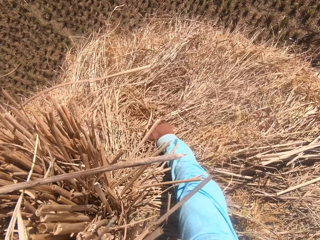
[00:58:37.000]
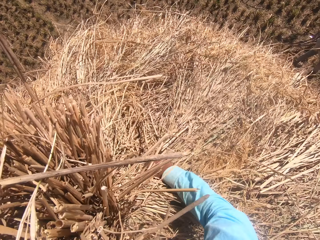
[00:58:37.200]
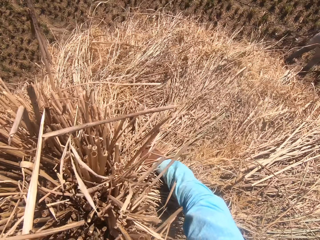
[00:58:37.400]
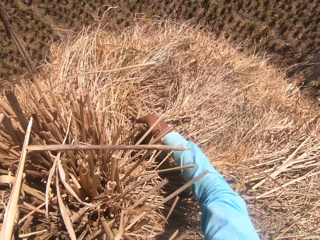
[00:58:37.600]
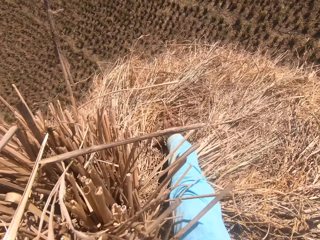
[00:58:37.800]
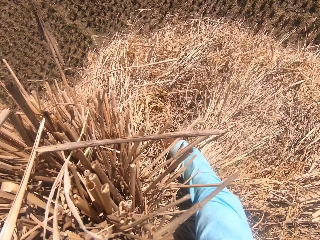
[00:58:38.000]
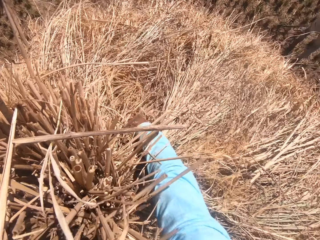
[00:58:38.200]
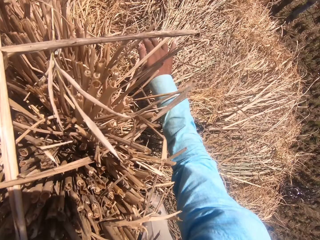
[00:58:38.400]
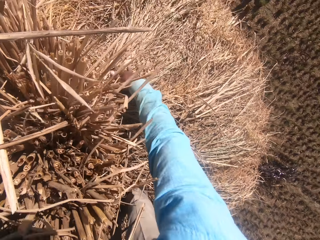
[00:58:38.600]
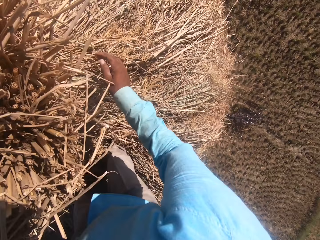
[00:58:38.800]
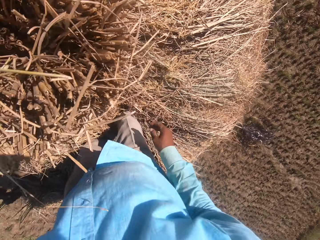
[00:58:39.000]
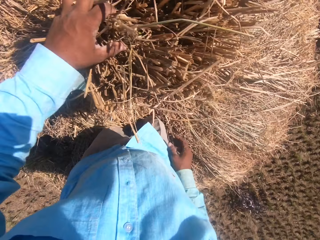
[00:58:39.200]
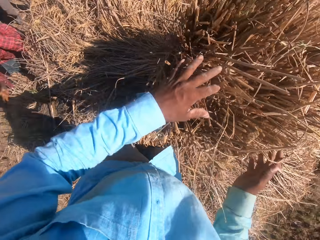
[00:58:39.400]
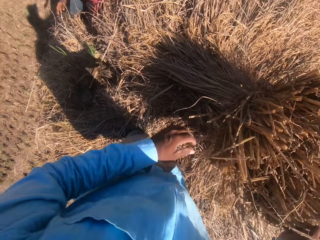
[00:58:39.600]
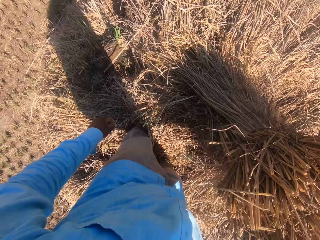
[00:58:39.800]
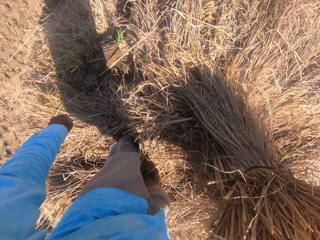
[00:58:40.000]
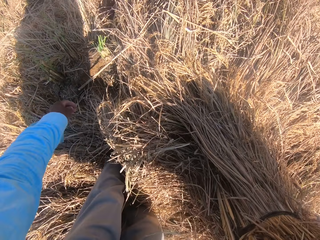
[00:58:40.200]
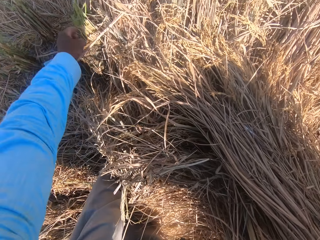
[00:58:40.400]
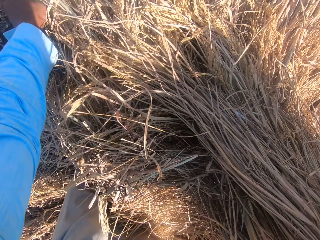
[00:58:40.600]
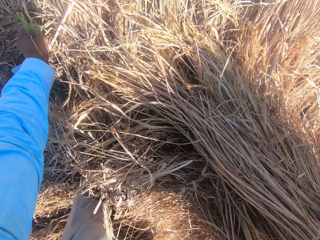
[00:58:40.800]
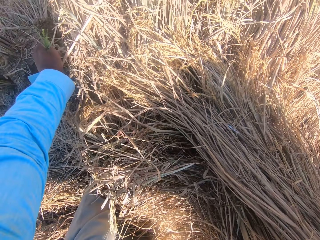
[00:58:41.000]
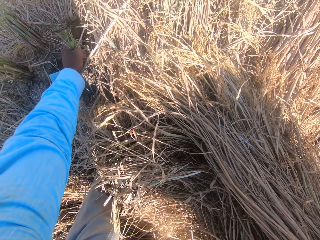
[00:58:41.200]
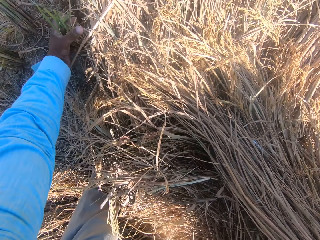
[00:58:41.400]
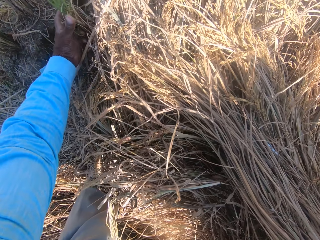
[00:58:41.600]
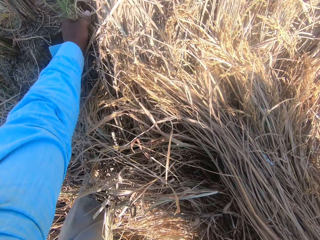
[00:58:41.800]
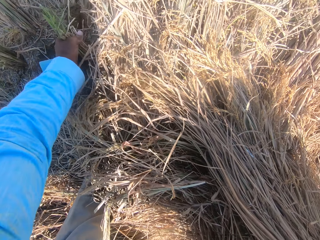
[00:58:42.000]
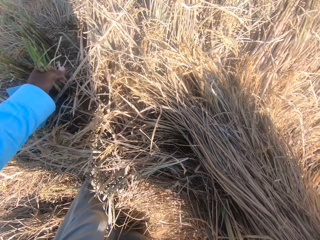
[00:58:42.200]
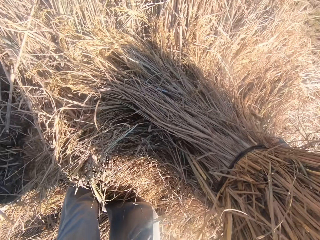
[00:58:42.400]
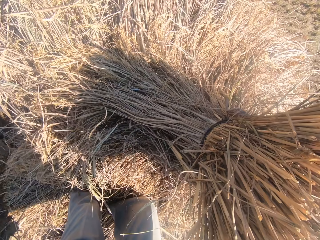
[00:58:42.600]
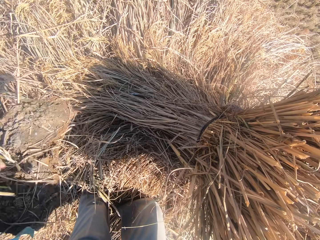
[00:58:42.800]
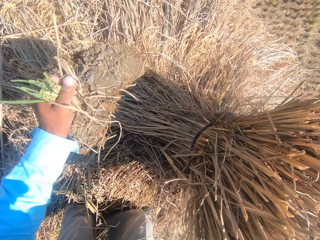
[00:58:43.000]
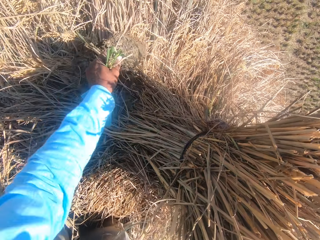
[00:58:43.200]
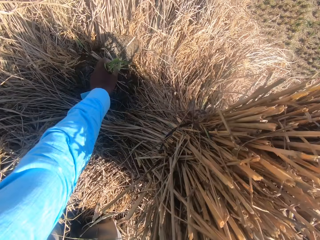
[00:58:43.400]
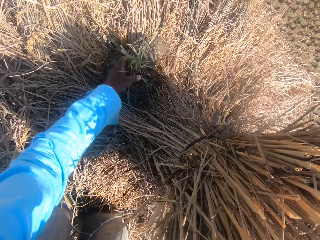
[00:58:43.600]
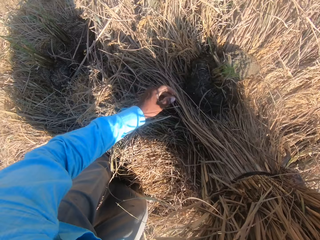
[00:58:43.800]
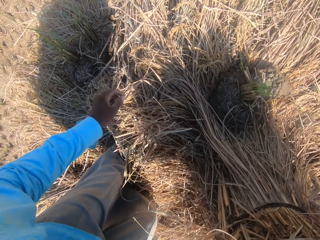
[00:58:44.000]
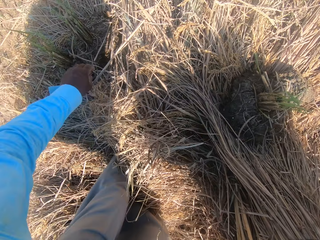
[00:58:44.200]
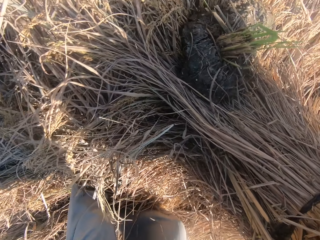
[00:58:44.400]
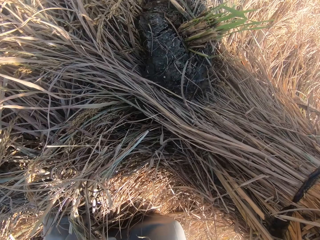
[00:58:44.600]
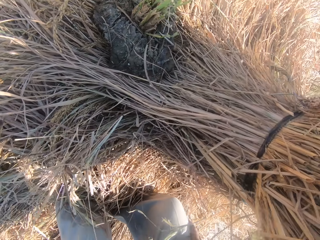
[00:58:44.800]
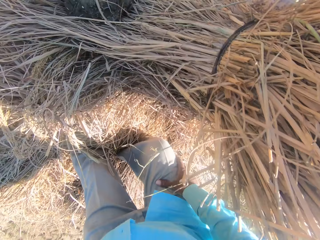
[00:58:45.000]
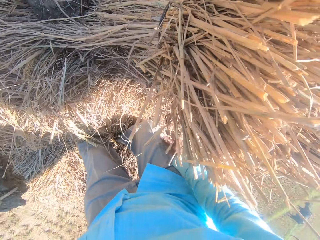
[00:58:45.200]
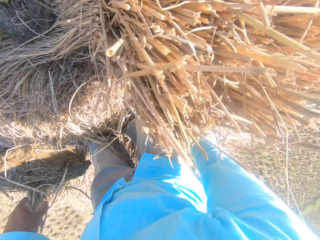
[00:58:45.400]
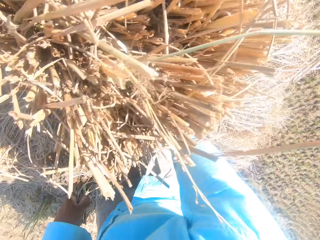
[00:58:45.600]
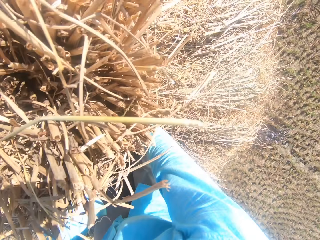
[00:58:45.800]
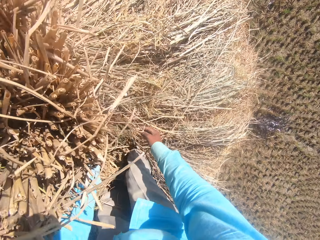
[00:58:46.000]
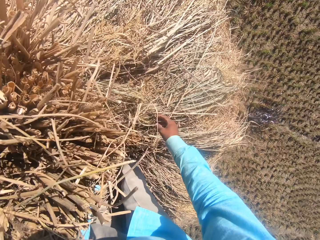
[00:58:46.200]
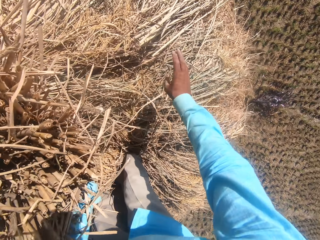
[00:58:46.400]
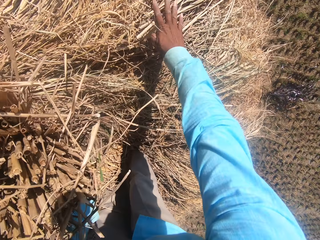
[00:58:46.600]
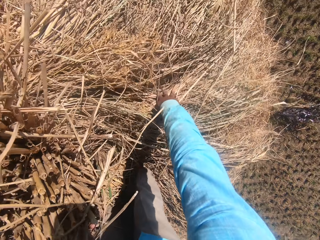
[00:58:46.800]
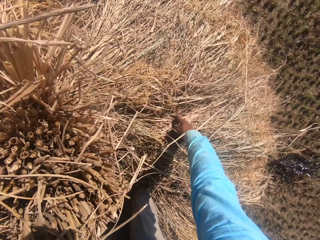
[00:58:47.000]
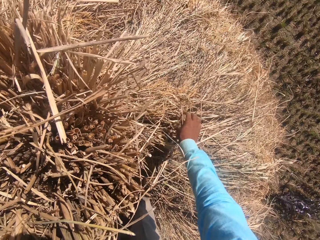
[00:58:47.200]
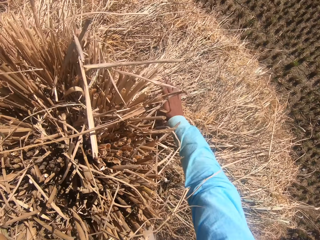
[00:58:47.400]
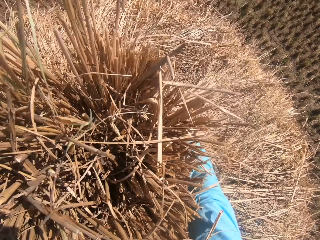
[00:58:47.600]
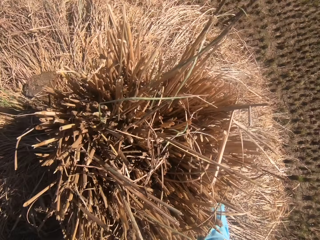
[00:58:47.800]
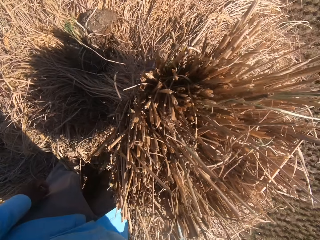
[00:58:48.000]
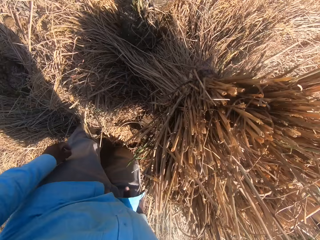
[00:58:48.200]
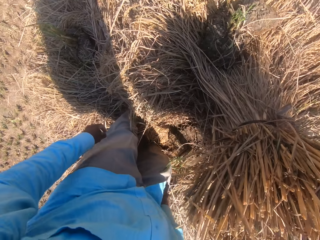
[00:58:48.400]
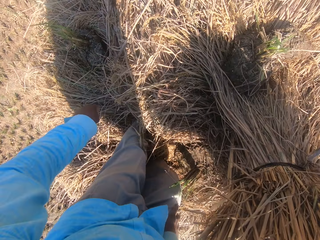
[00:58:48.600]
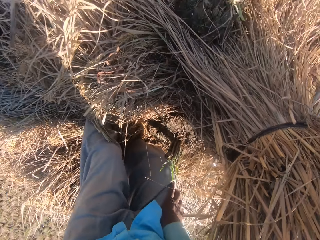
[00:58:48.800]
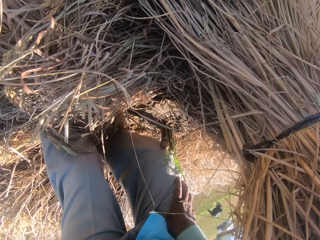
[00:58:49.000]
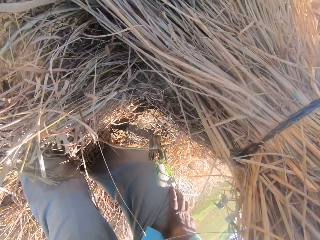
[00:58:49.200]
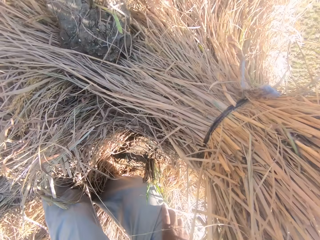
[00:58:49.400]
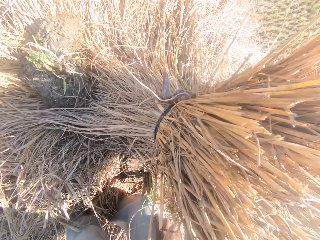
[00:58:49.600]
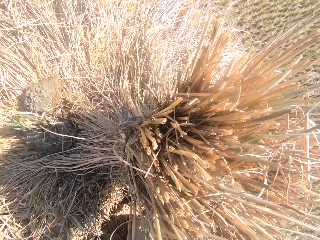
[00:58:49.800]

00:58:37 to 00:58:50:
The camera wearer picks up a stone or grass lumps from the heap of dried grass straws. They place the stone on the base of the stack. They pick up another stone from the heap of dried grass straws. They place the stone on the base of the stack. They adjust the stack on the heap of dried grass straws. They pick up another stone from the heap of dried grass straws.

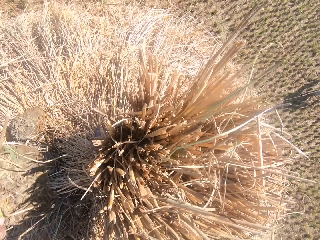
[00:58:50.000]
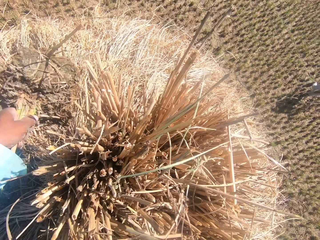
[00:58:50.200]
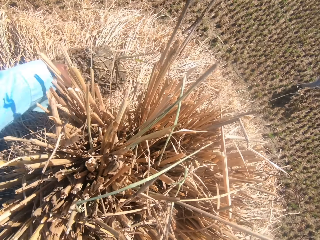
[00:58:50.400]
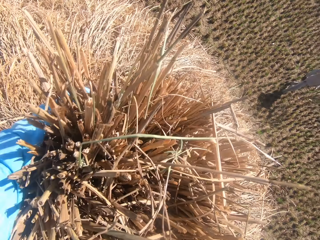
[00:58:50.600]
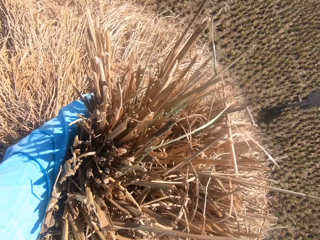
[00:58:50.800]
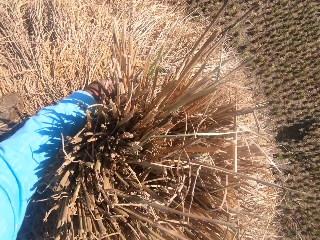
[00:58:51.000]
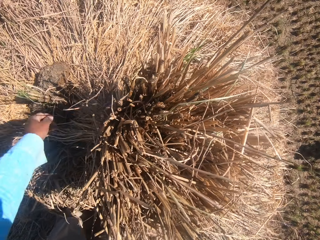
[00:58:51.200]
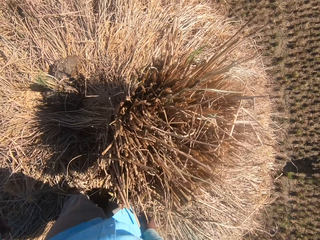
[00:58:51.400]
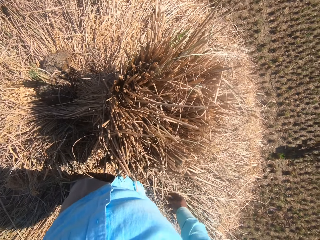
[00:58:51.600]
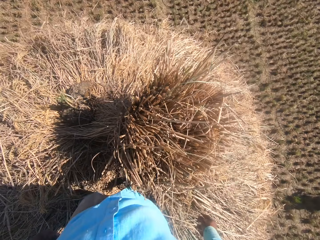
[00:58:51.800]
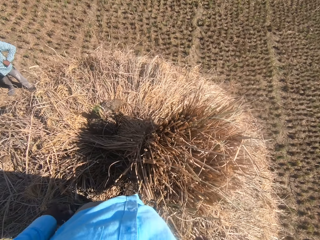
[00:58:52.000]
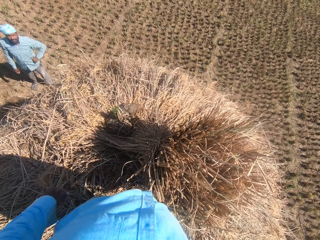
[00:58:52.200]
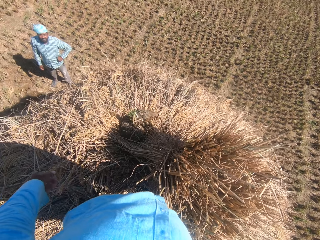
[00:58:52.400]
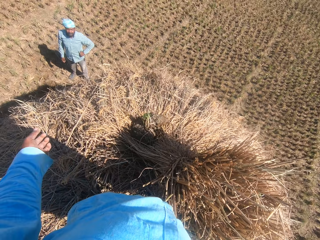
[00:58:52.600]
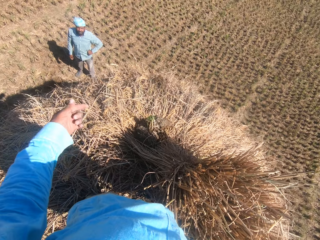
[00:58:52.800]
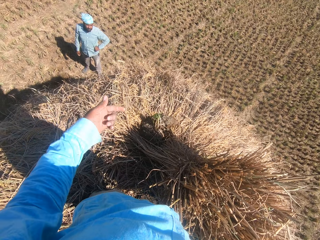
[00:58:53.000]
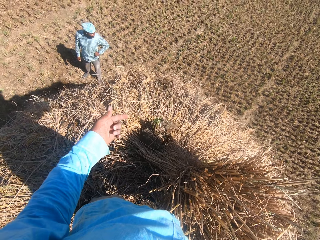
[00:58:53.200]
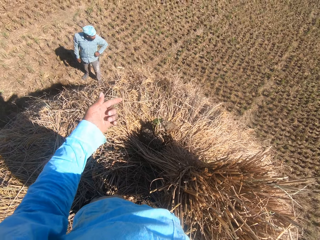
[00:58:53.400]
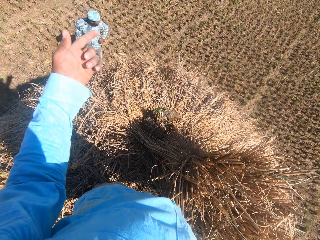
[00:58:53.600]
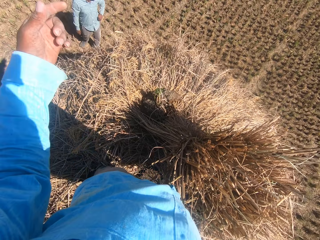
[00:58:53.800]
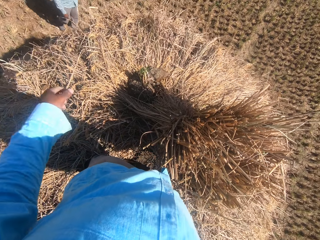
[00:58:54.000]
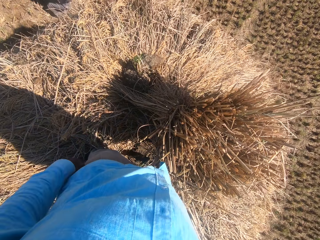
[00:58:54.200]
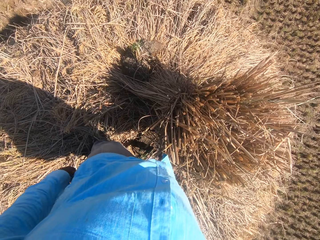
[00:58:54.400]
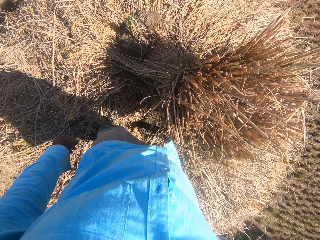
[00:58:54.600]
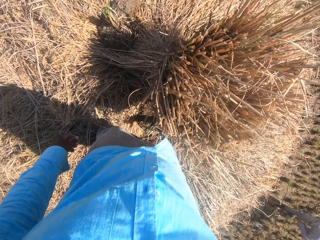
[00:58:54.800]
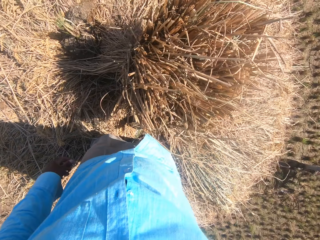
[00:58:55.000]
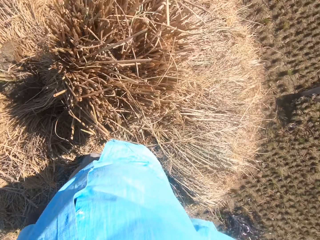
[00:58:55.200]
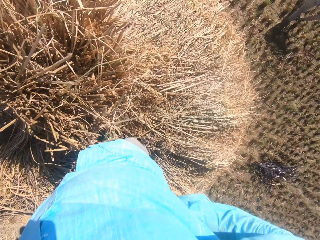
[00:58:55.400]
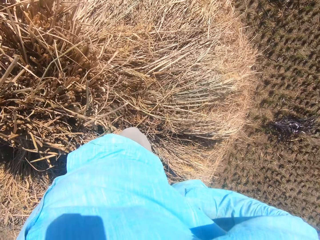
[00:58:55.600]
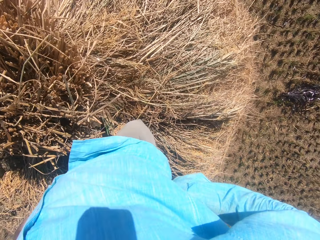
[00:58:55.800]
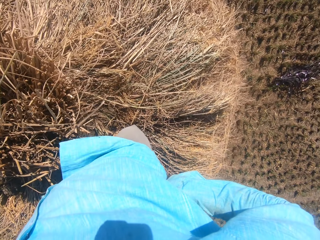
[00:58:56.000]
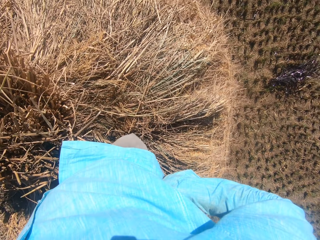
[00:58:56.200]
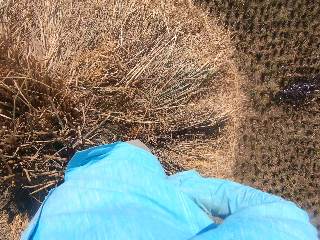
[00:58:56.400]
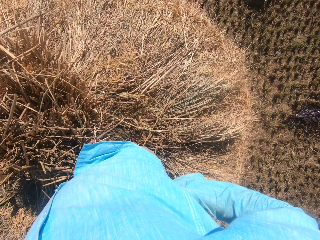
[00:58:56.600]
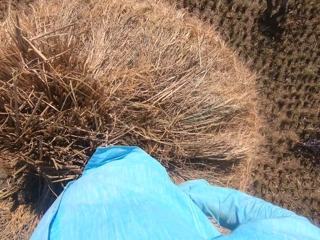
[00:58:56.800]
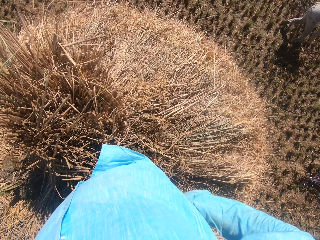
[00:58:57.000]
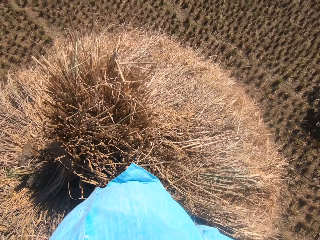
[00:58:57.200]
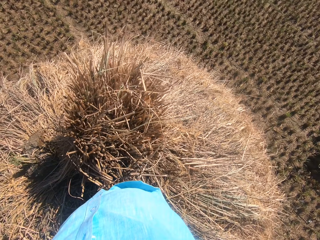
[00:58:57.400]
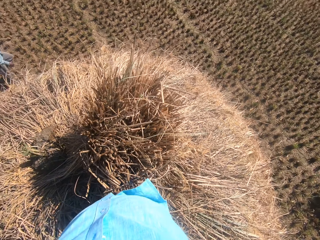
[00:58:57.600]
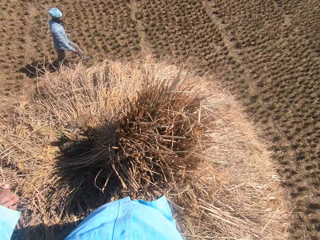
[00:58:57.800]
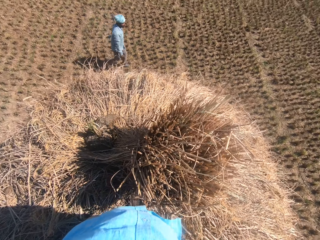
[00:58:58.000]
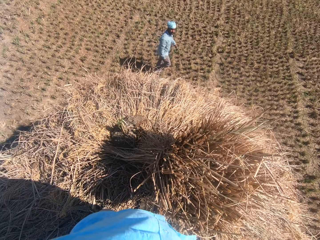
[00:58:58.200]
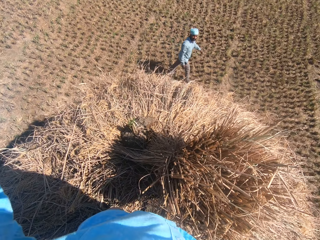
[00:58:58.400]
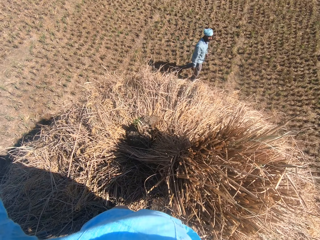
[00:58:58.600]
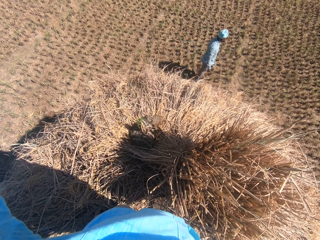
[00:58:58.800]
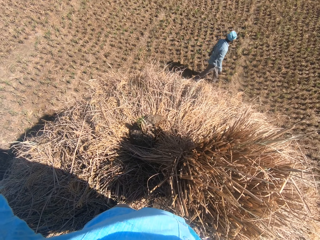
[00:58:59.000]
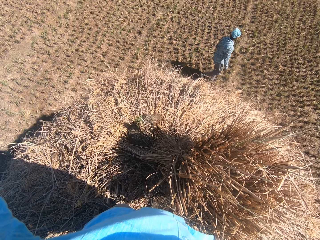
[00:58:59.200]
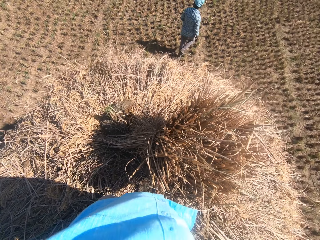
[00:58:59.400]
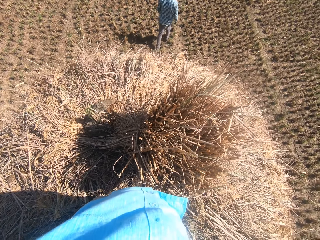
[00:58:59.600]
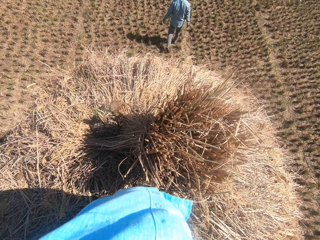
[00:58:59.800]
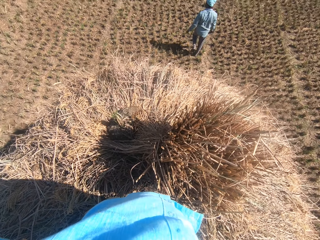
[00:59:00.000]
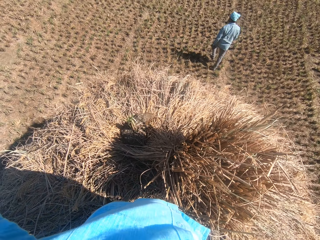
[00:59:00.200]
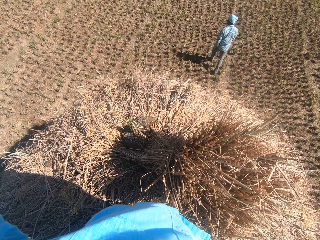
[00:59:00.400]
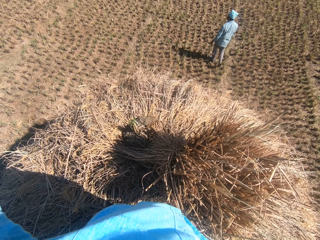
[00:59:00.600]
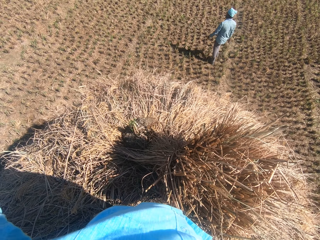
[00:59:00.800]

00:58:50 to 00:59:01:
The camera wearer places the stone on the base of the stack. They converse with a man. The man stands in front of the camera wearer. The camera wearer makes hand gestures towards the man. They look around the field. They turn around. The man walks on the field.
